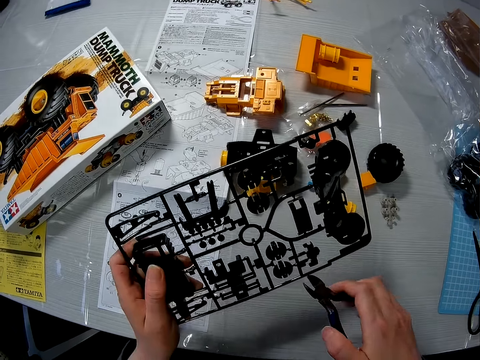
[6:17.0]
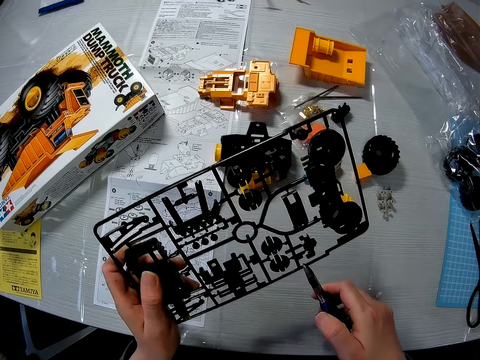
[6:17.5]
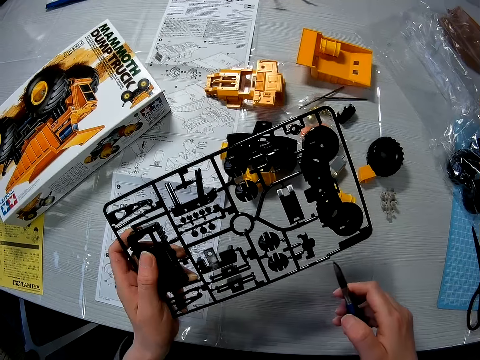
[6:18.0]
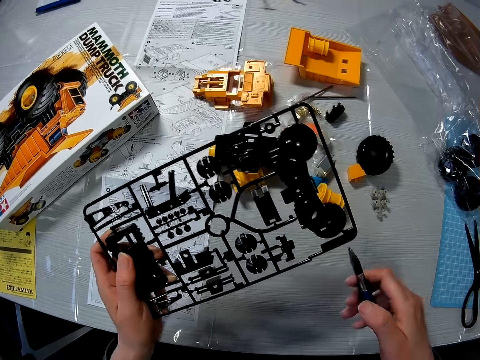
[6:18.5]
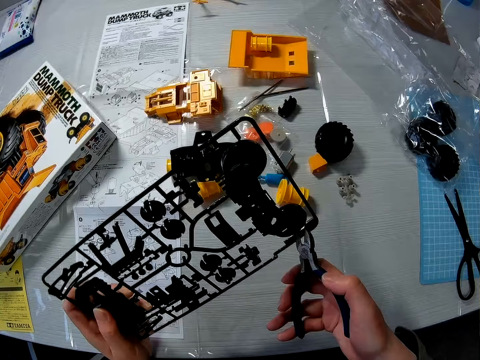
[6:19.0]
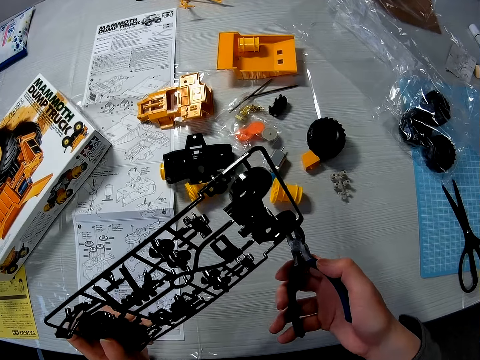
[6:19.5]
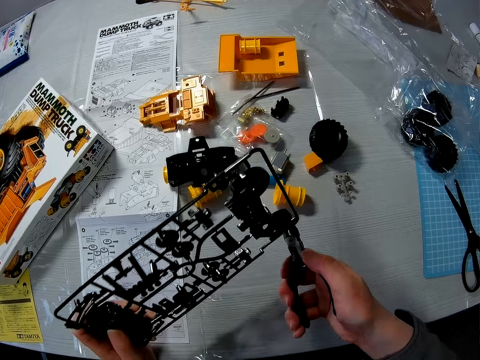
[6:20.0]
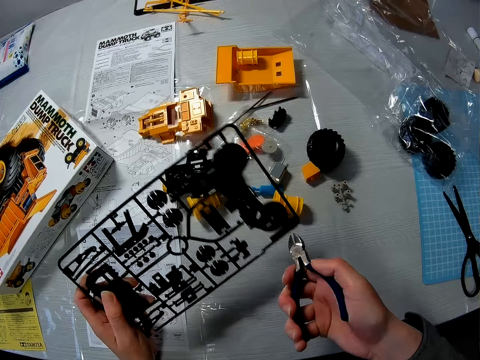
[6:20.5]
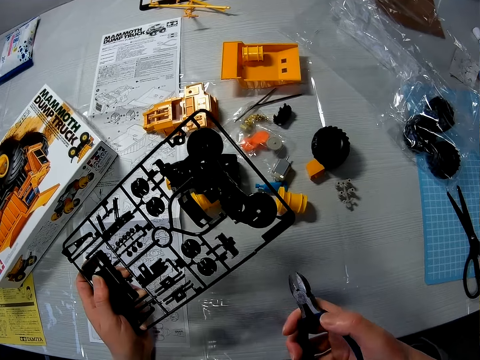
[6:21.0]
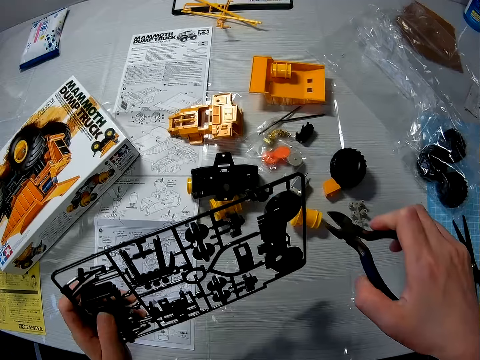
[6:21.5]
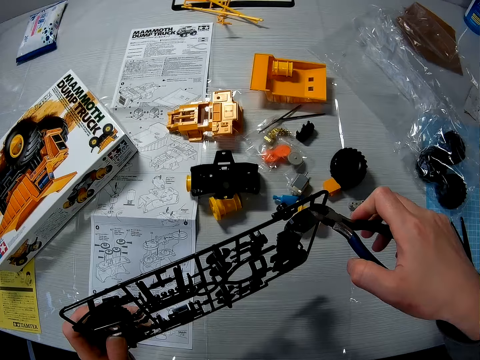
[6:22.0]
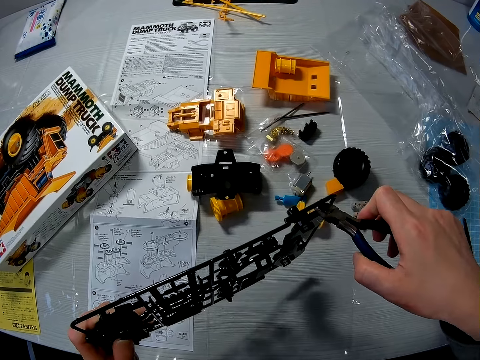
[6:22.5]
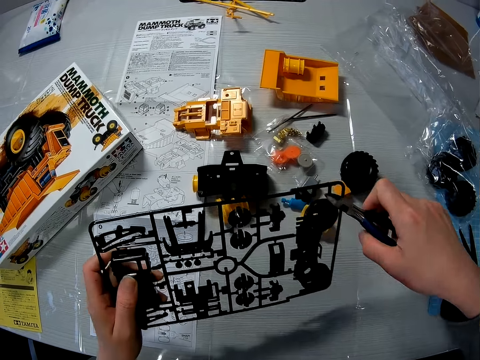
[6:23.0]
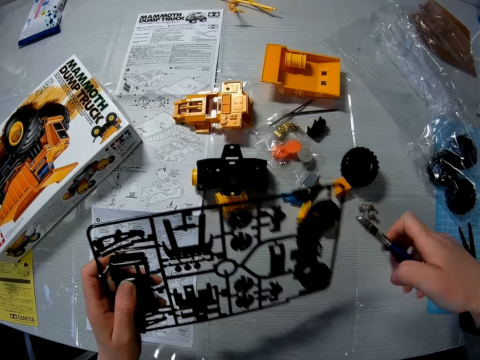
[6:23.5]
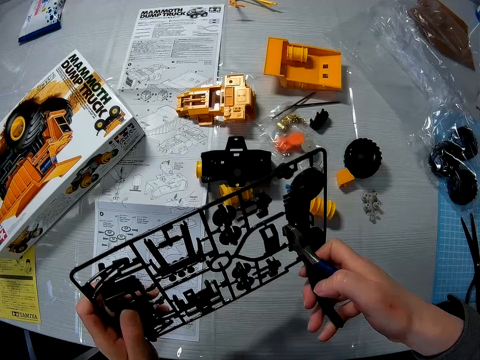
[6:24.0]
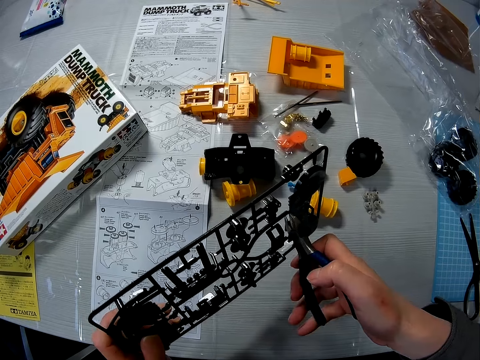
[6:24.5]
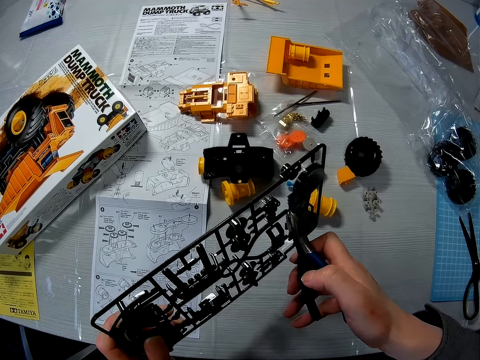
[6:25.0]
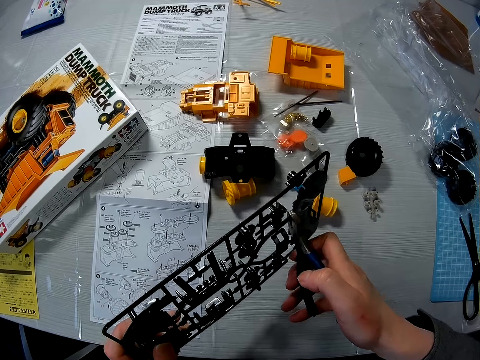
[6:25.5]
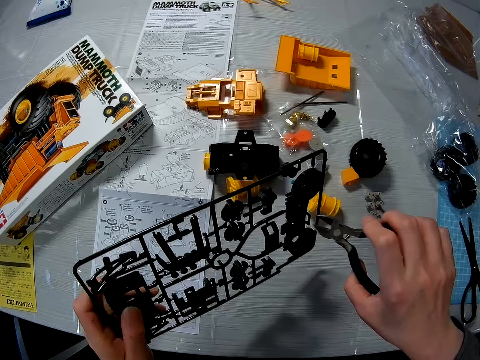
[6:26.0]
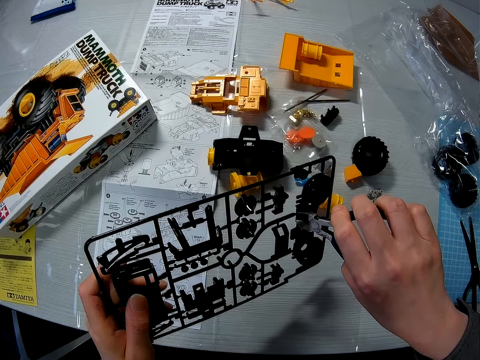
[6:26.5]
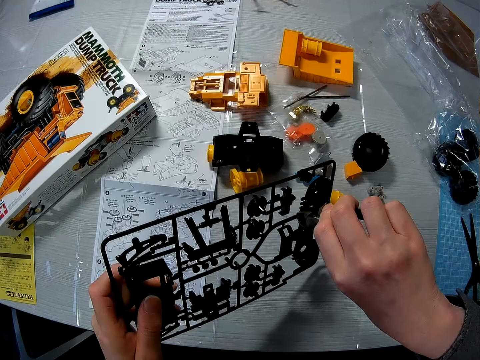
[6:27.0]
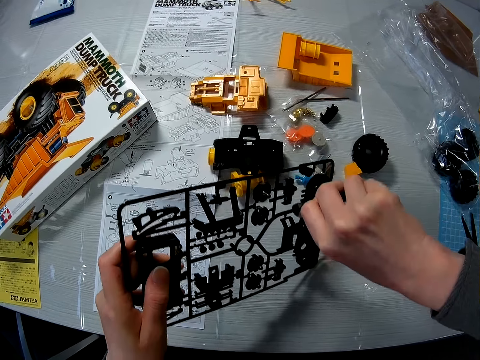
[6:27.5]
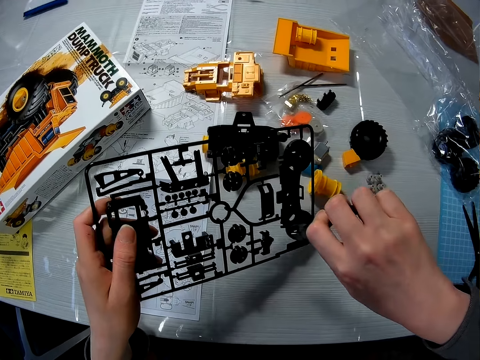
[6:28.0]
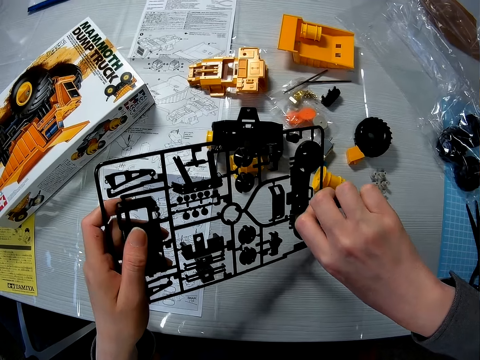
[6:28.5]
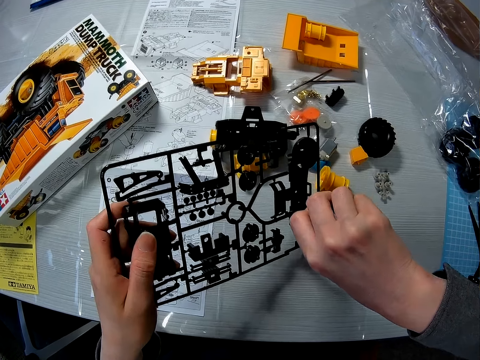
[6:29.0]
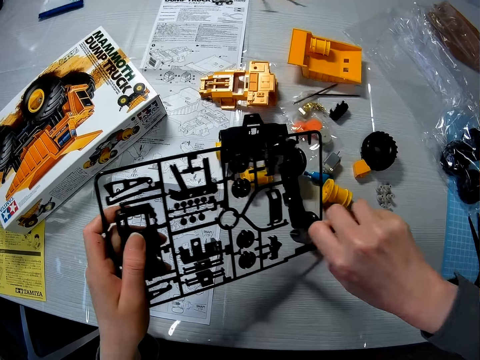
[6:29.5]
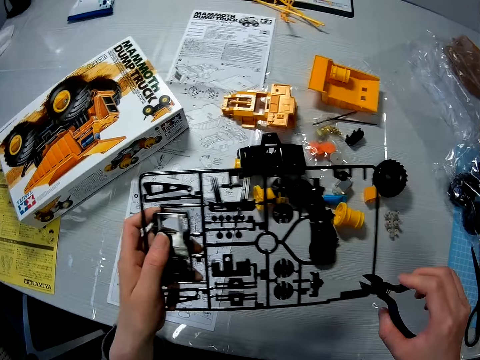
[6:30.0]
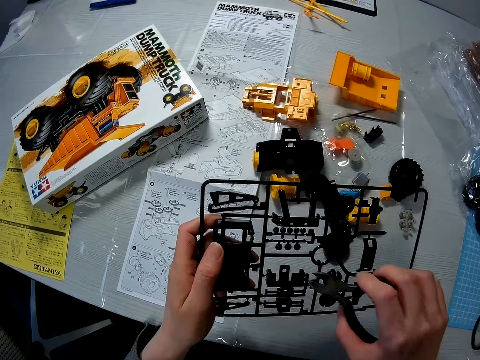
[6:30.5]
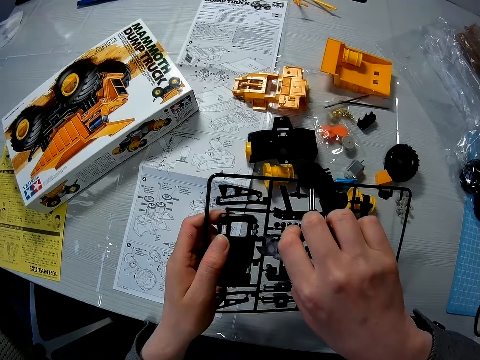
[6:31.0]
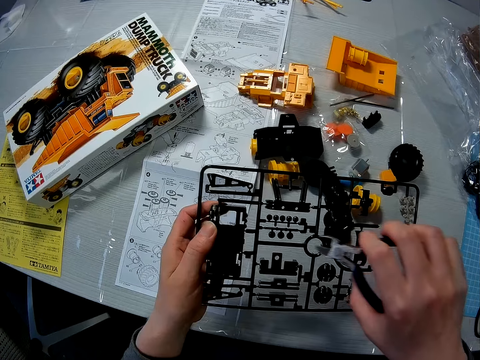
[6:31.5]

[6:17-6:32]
The camera wearer cuts the template with the wire cutter.

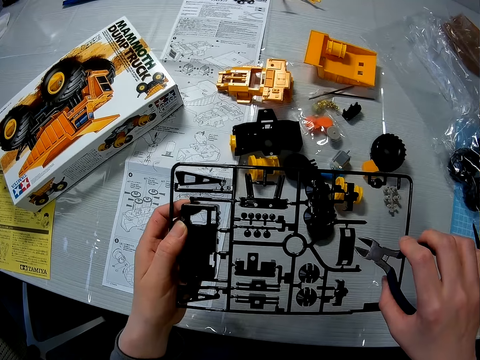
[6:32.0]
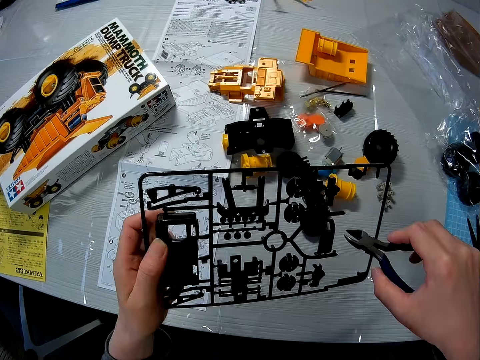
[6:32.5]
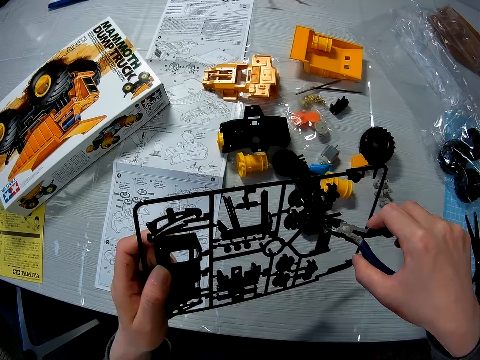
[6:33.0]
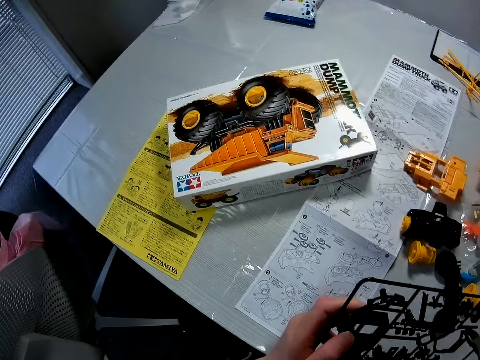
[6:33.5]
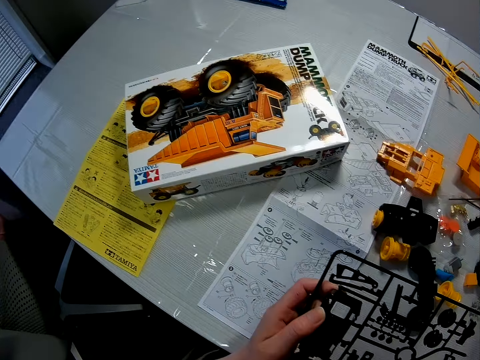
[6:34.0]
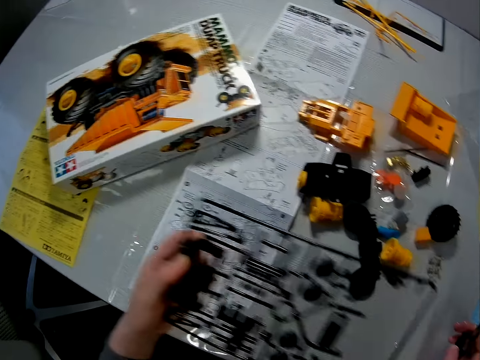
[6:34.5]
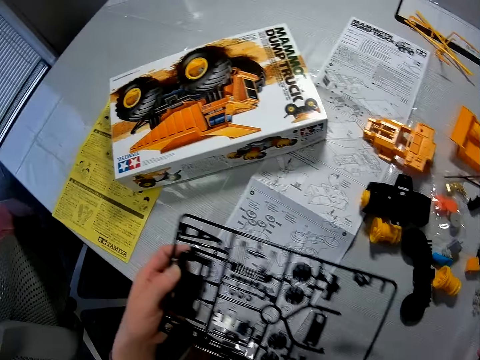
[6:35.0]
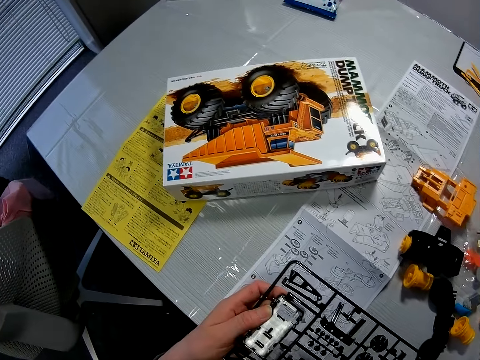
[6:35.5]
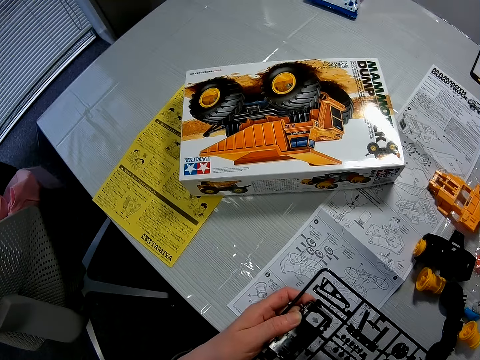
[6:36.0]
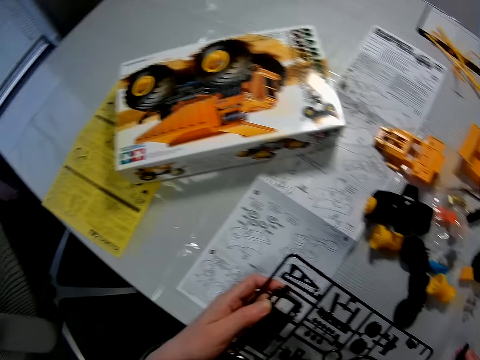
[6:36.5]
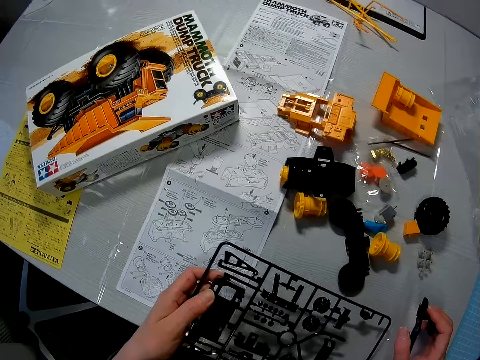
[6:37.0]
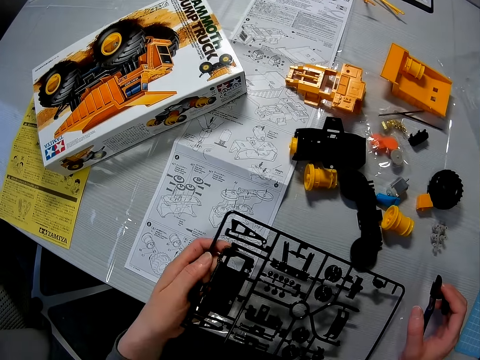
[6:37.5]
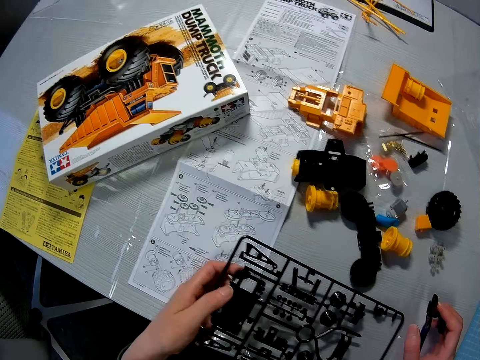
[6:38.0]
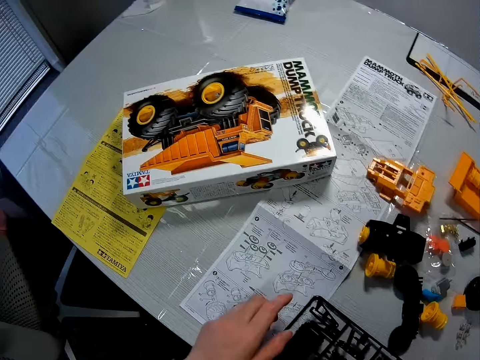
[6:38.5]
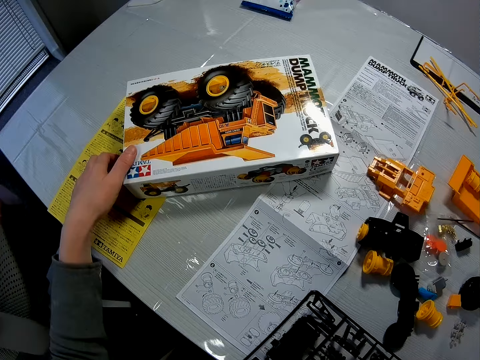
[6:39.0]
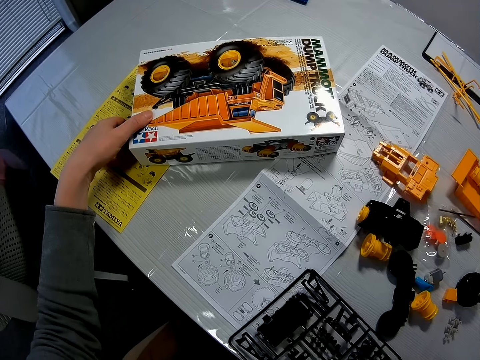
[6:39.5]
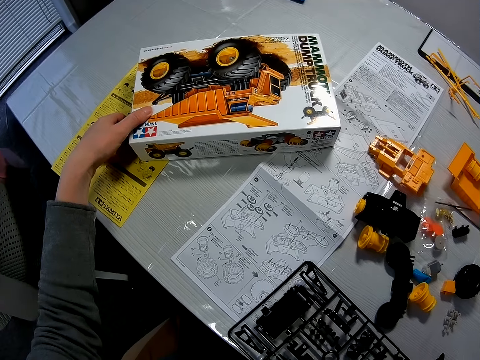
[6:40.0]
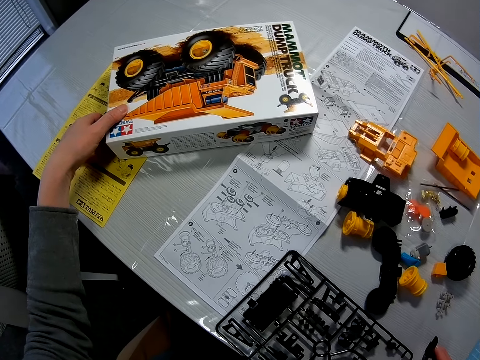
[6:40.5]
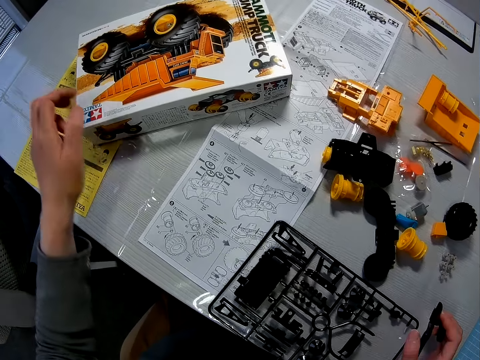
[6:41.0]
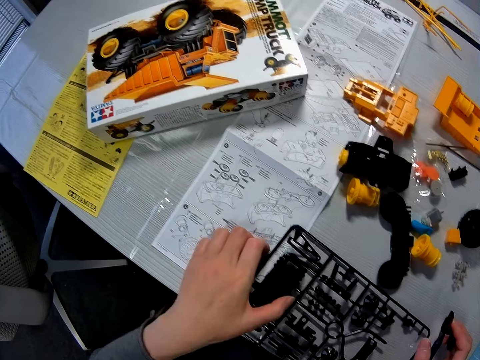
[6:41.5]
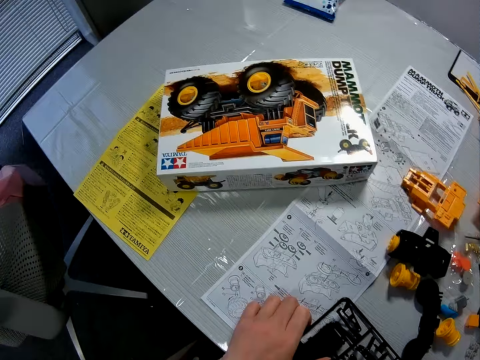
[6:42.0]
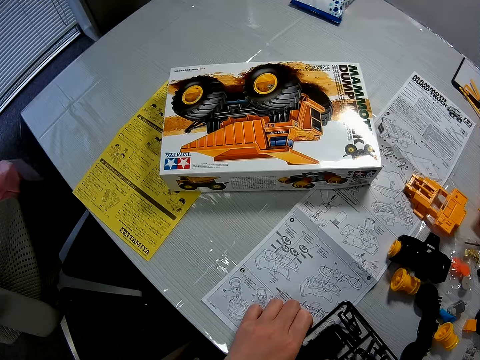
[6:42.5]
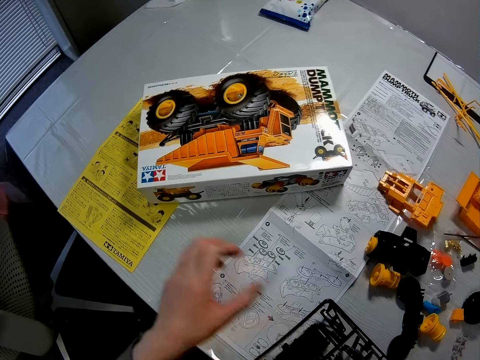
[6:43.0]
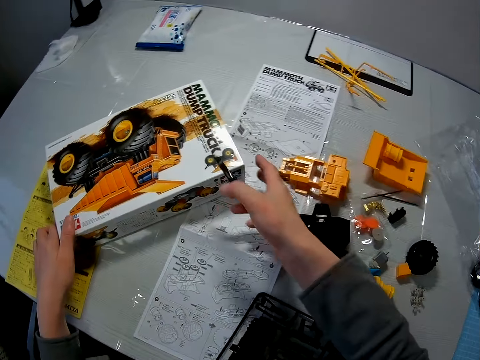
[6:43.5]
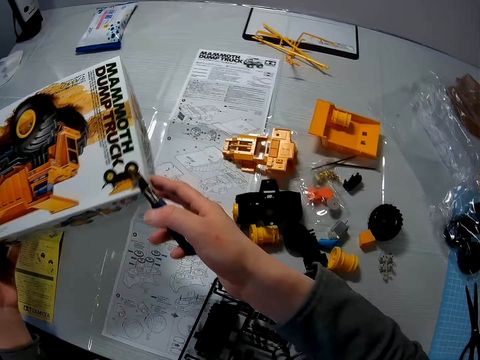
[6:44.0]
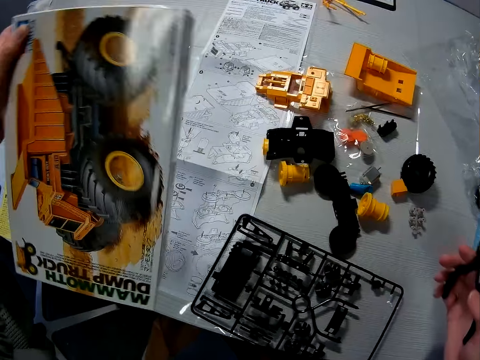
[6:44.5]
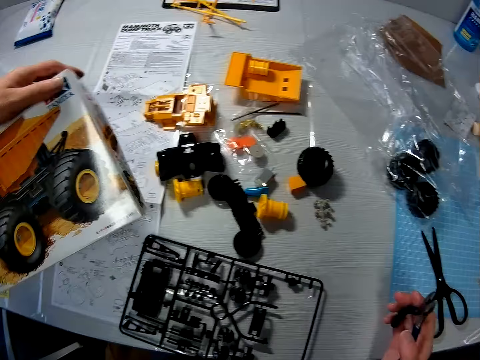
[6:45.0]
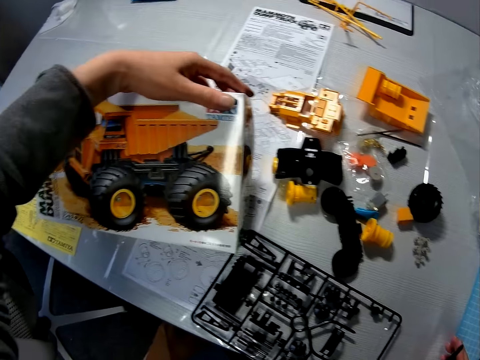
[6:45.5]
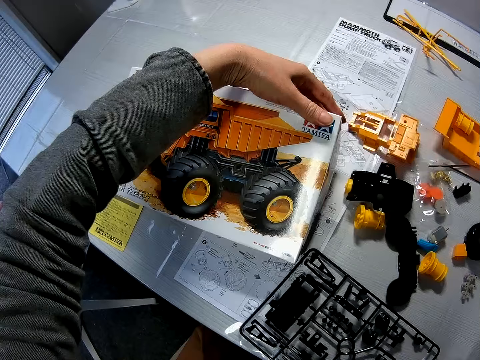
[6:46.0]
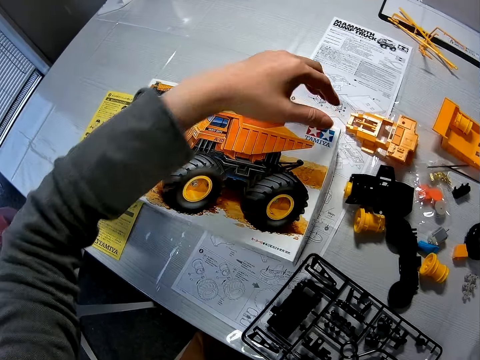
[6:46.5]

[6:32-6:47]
The camera wearer drops the template or toy part on the table. He holds the box of the toy parts and touches the box. He removes his hand from the box. He holds the toy part. He picks up the box and carries the box from the table. He rotates the box.
